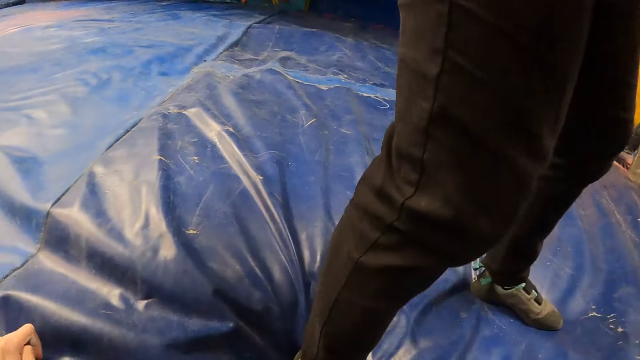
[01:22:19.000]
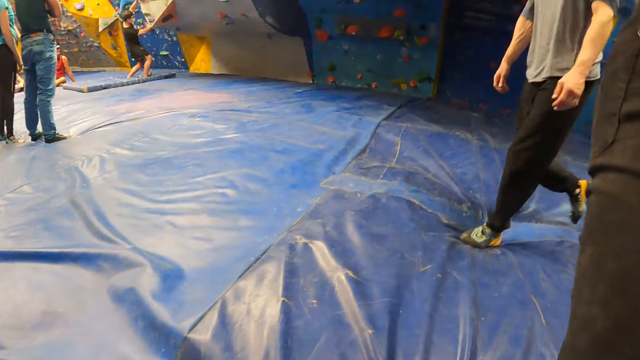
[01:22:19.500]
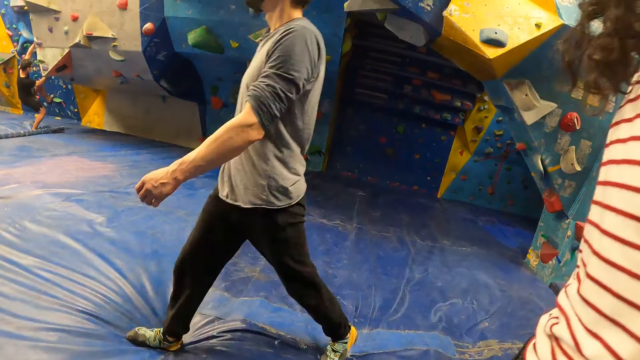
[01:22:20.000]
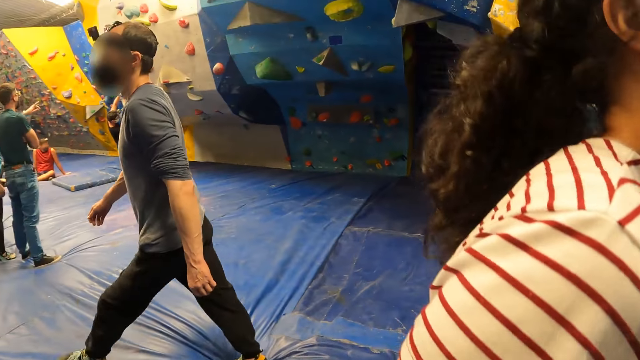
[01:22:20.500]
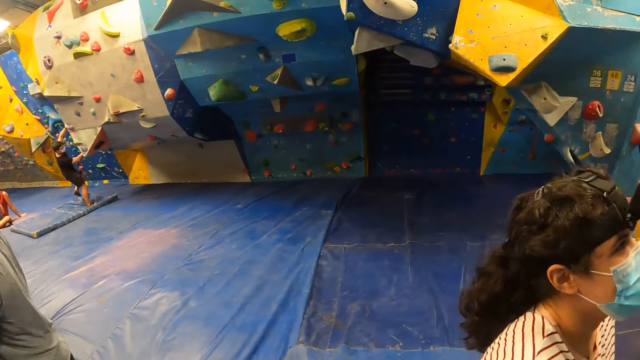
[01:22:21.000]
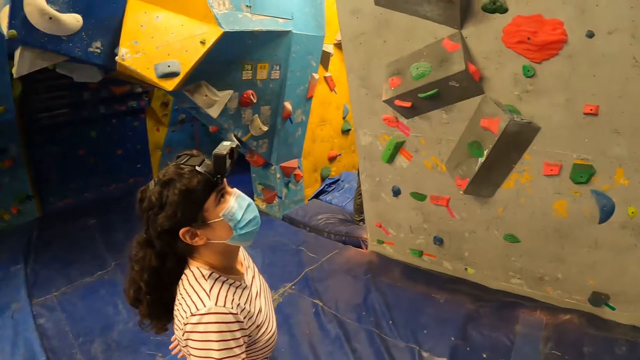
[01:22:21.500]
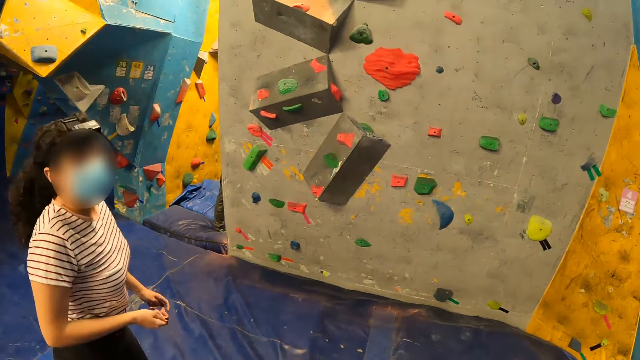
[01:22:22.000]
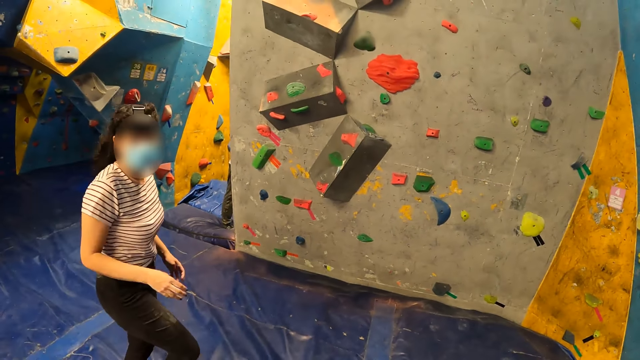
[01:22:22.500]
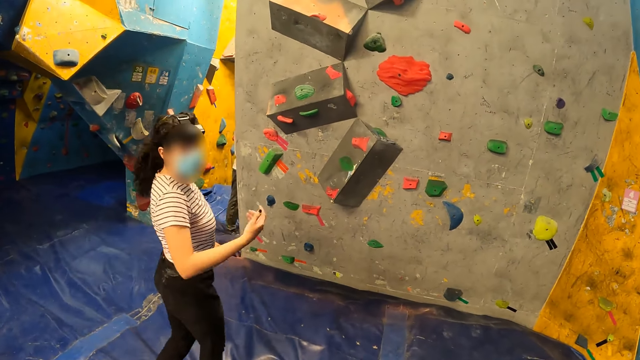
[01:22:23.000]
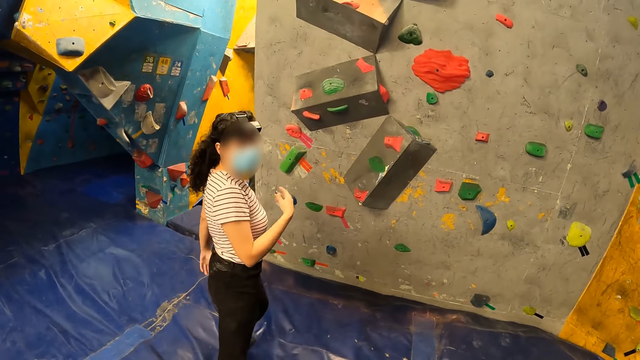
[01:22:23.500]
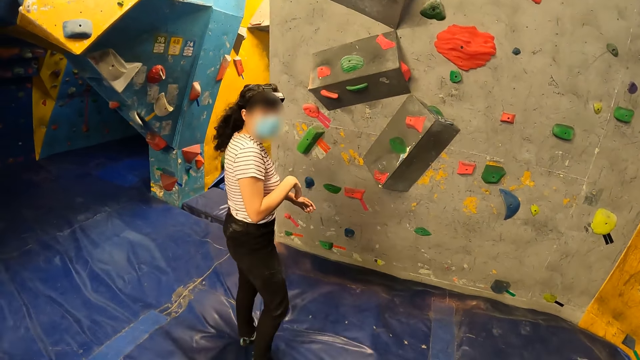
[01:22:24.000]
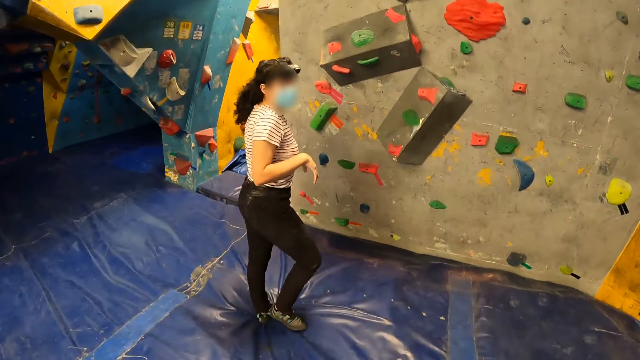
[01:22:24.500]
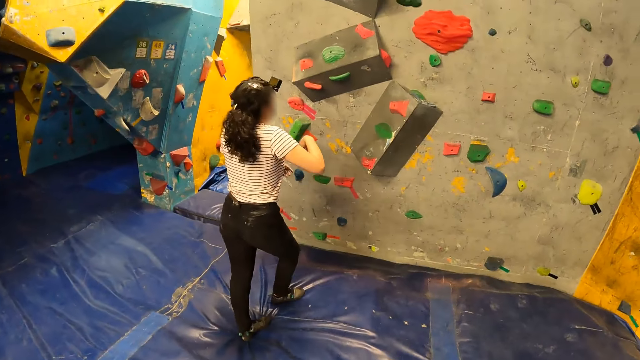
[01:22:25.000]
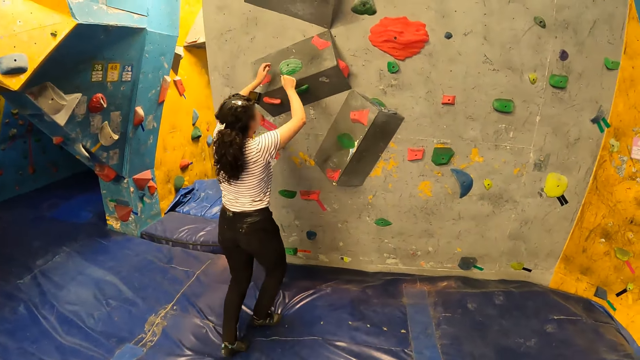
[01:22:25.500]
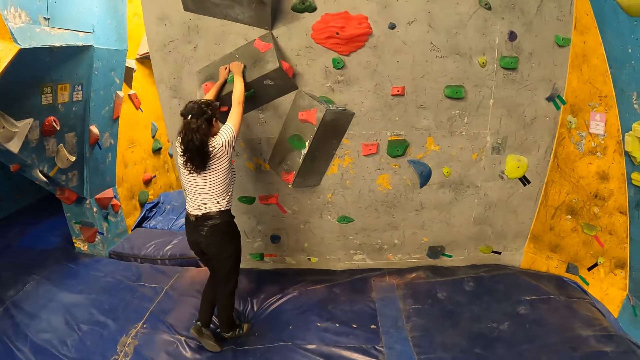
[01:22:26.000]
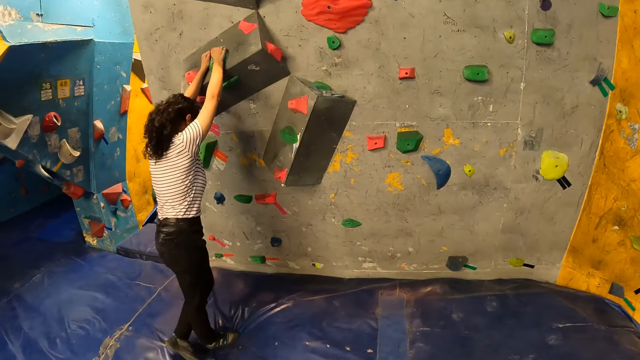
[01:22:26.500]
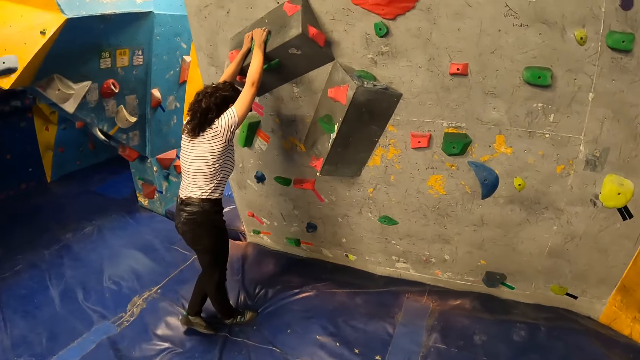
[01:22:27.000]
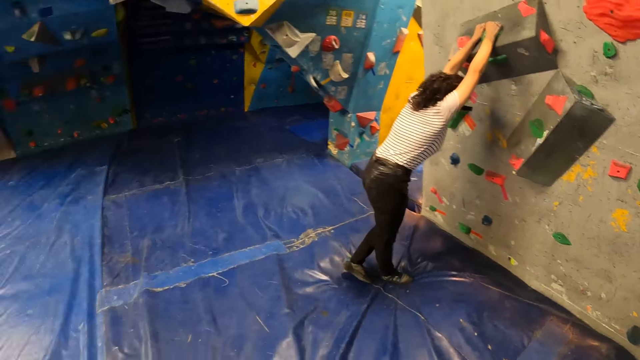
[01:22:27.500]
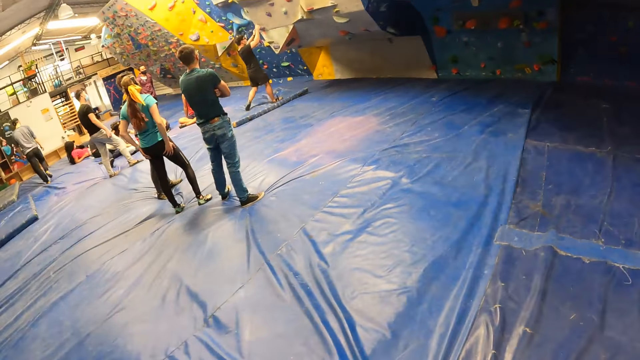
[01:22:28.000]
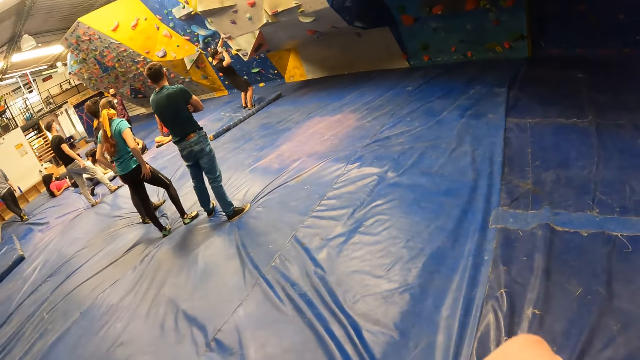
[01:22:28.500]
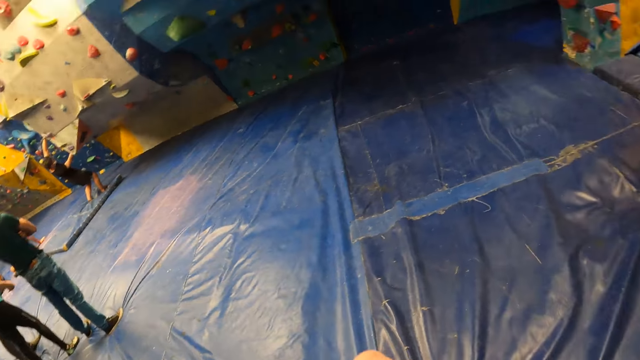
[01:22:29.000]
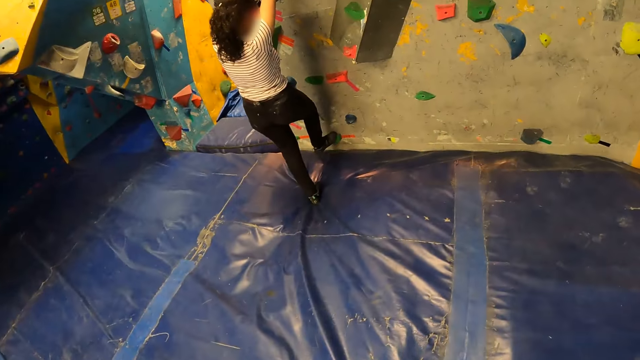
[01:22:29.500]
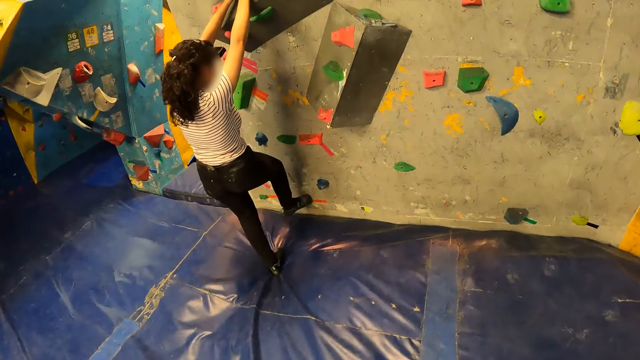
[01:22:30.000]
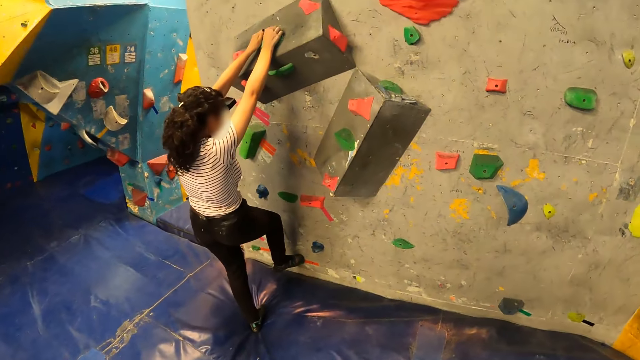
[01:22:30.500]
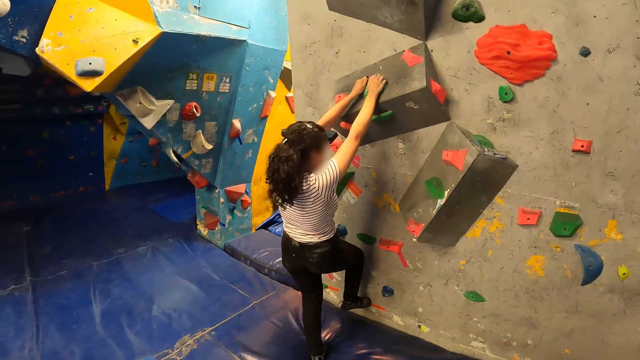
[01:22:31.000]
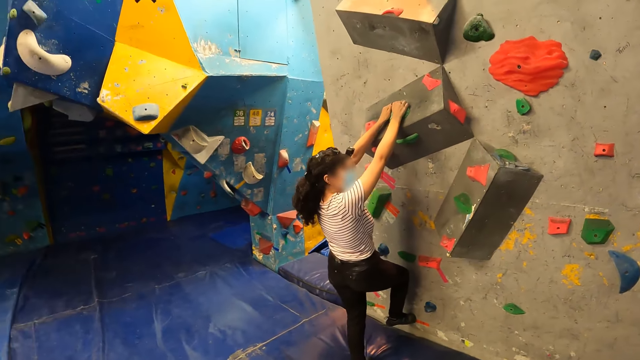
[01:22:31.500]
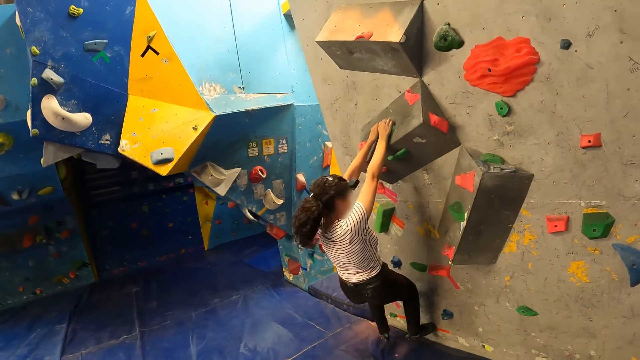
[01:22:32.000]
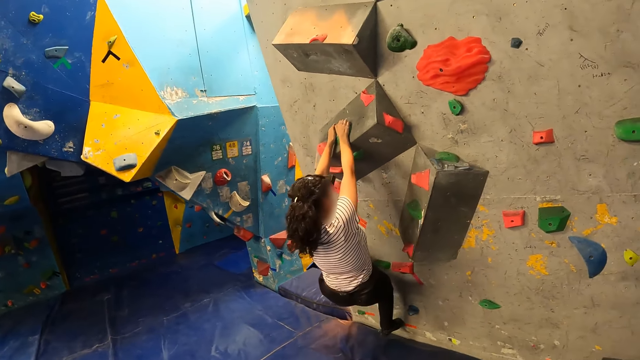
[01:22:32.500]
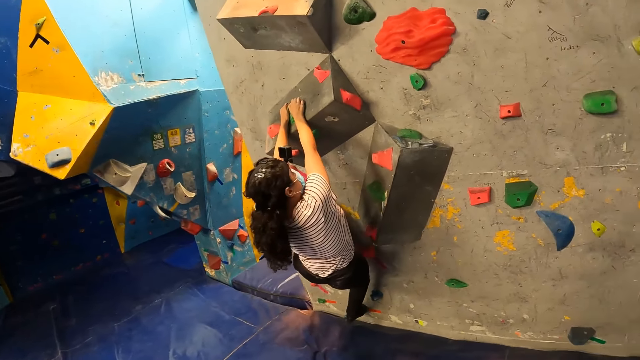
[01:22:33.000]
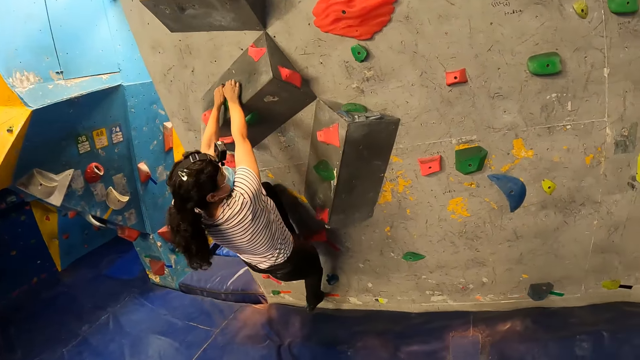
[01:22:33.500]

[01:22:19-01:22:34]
The camera wearer stands up. A woman grips a climbing hold on the bouldering wall with her hands. The woman climbs the bouldering wall with her hands on the climbing hold.

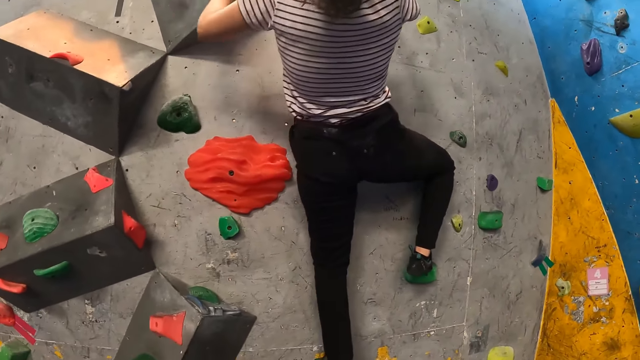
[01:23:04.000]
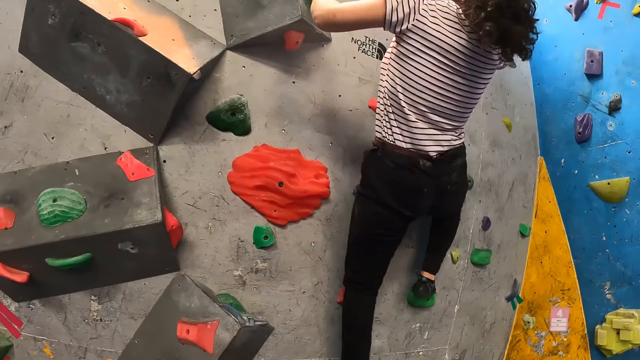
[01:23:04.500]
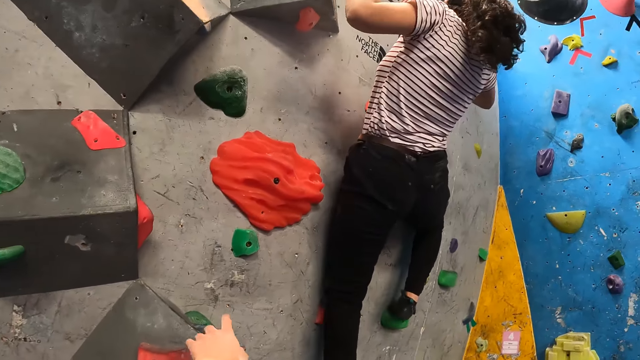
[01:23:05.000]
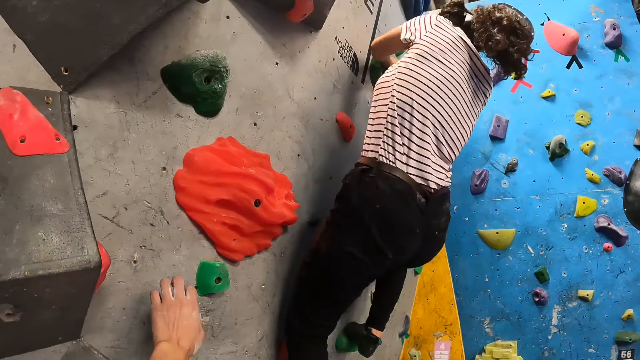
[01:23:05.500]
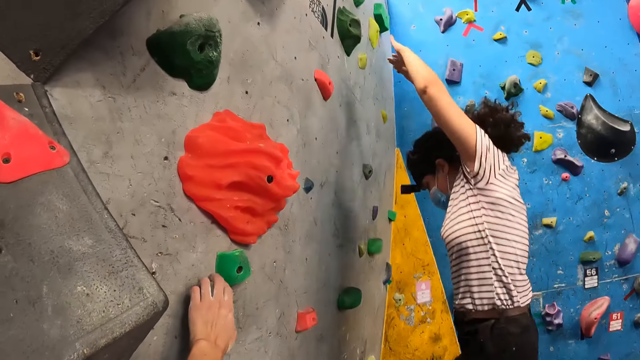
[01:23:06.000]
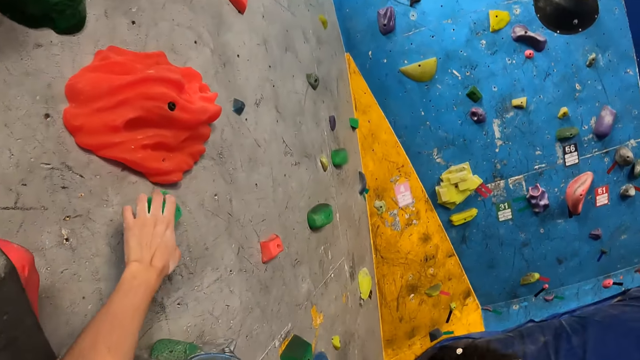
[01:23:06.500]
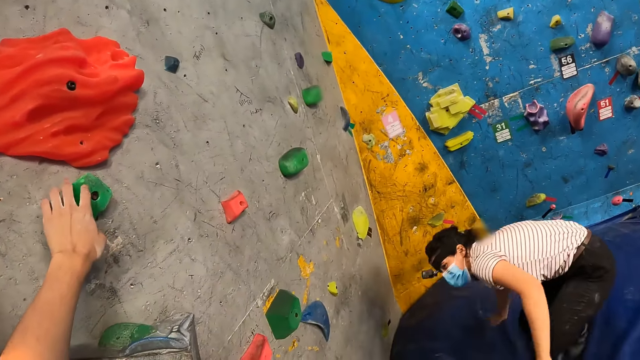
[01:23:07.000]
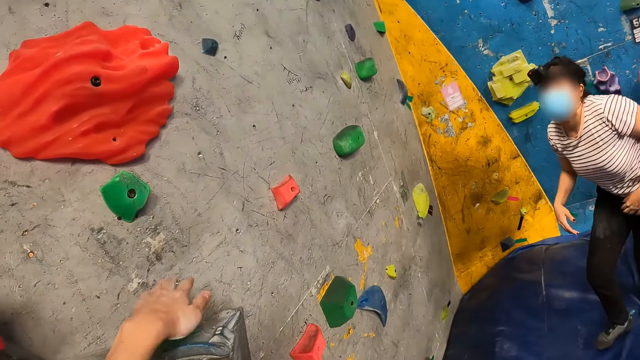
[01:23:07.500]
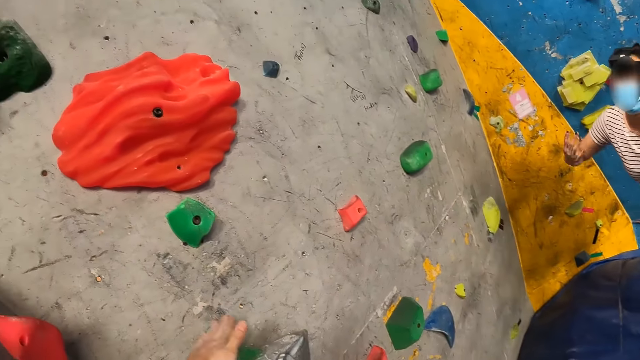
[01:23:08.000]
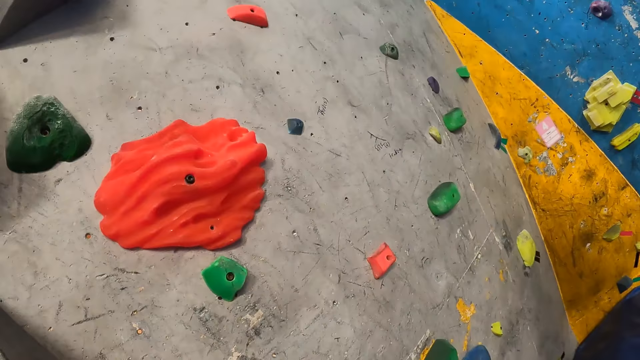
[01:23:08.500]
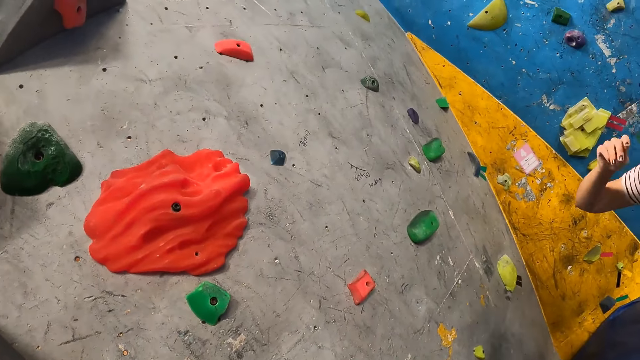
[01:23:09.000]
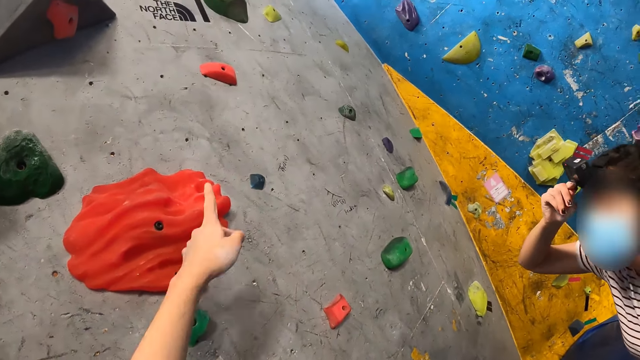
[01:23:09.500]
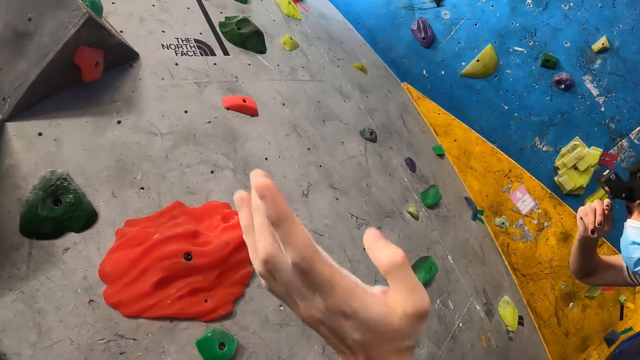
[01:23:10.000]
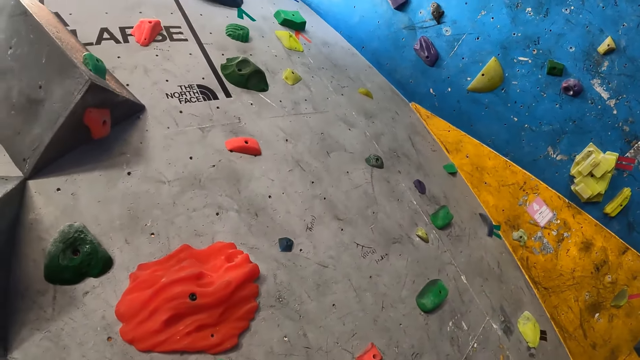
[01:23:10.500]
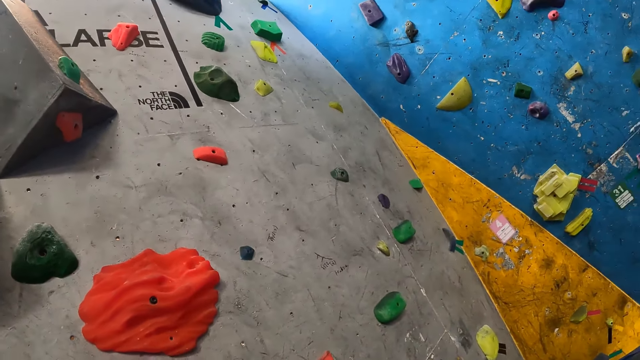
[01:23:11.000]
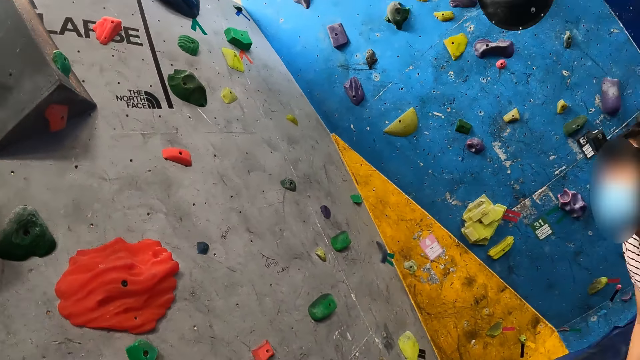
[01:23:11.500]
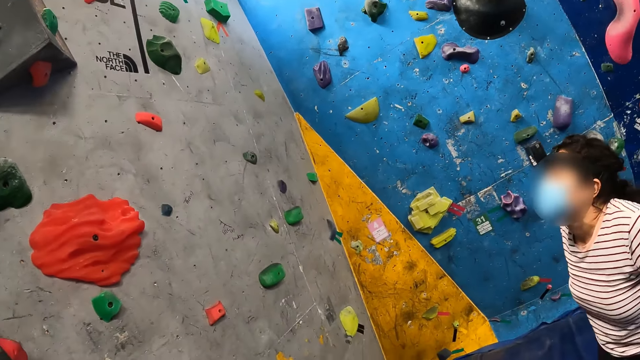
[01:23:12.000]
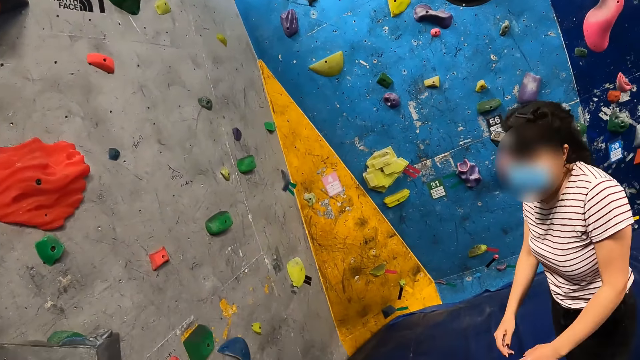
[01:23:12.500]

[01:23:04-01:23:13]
The camera wearer touches a climbing hold on the bouldering wall with her left hand. A woman jumps down from the bouldering wall. The woman touches her face with her right hand. The camera wearer touches the climbing hold on the bouldering wall with her left hand. She points at the bouldering wall with her left hand.
